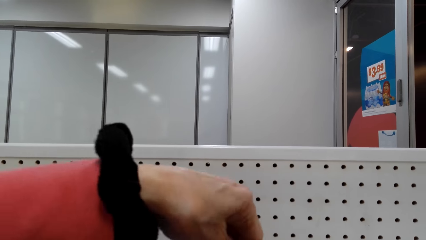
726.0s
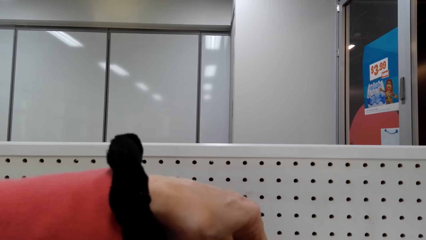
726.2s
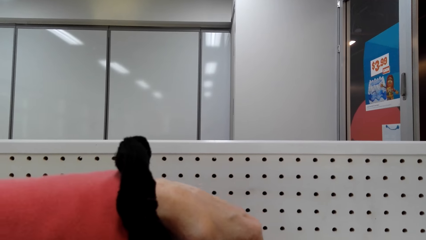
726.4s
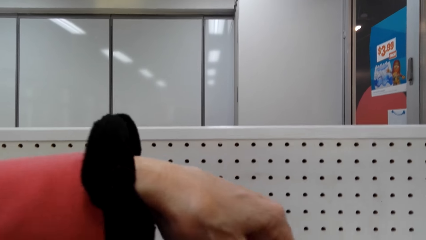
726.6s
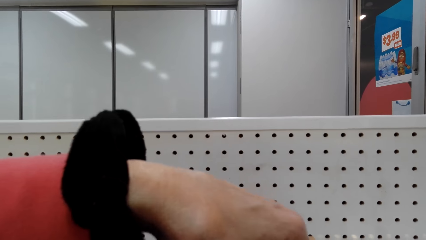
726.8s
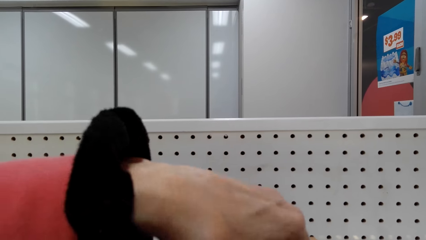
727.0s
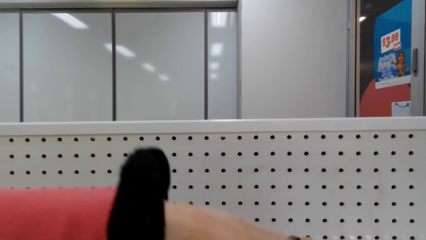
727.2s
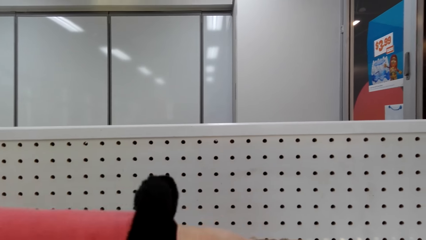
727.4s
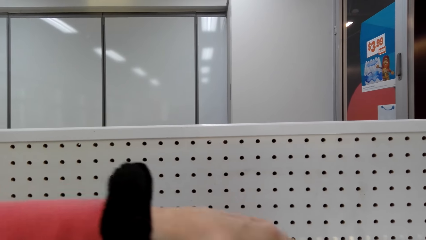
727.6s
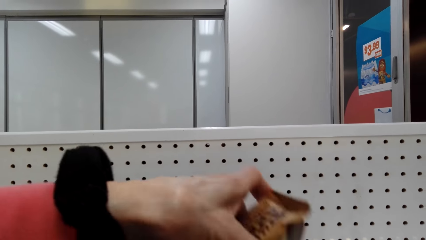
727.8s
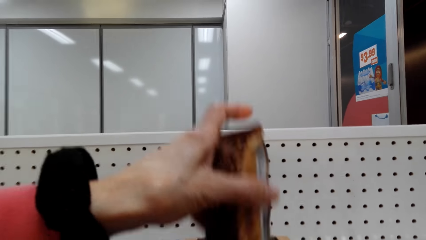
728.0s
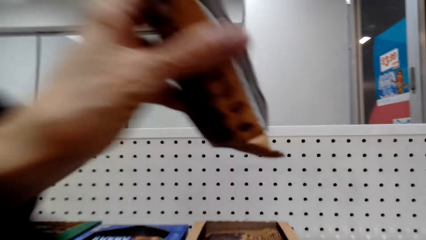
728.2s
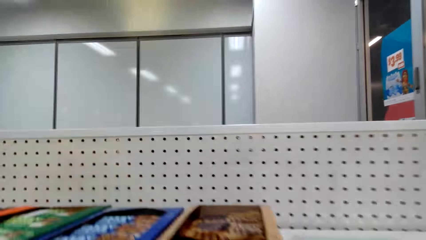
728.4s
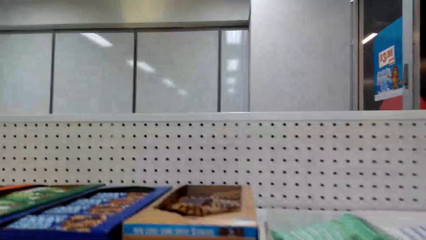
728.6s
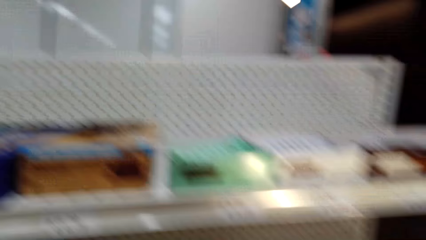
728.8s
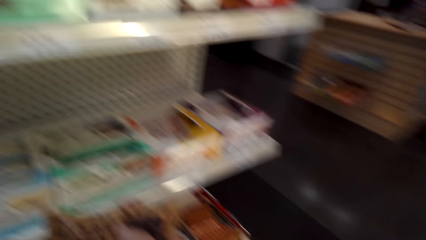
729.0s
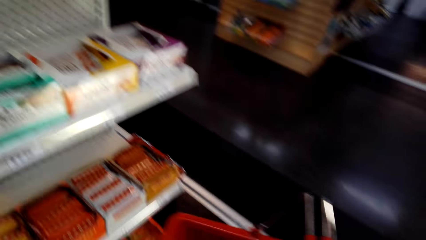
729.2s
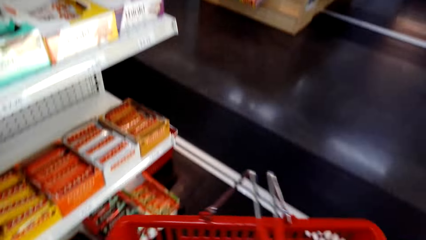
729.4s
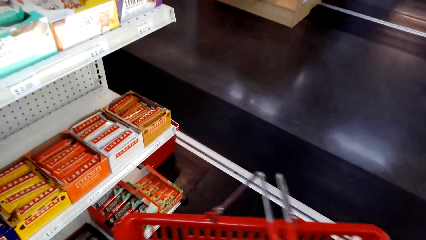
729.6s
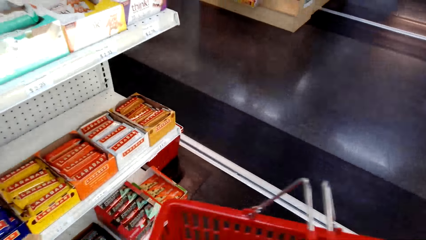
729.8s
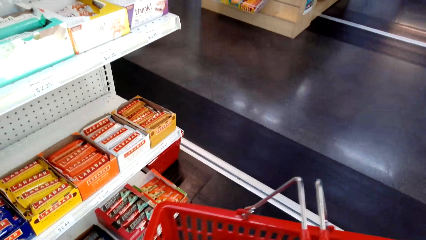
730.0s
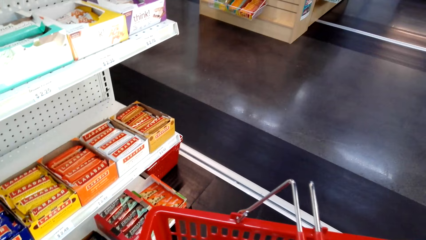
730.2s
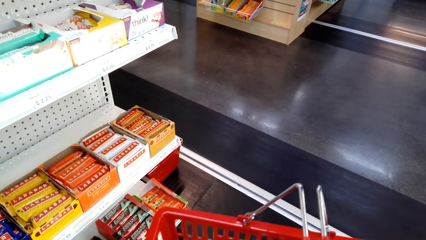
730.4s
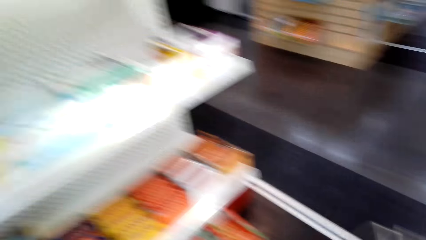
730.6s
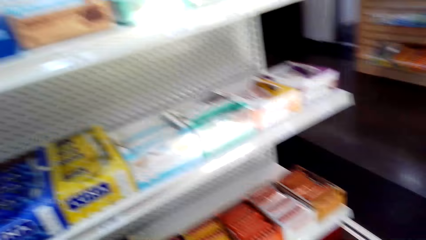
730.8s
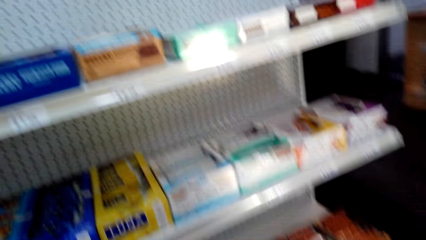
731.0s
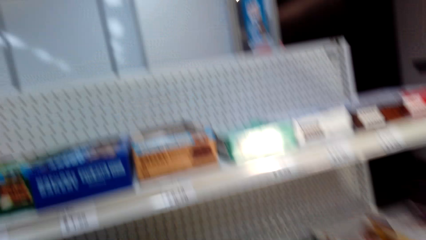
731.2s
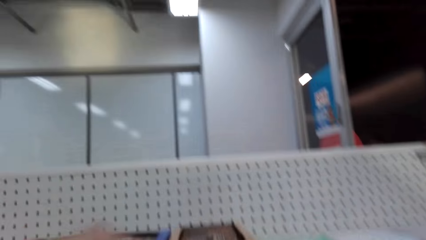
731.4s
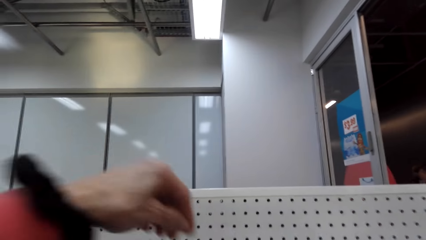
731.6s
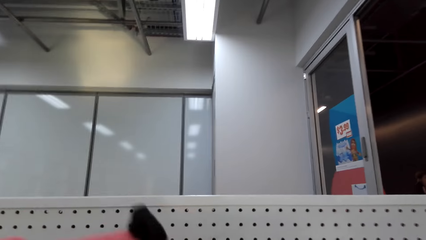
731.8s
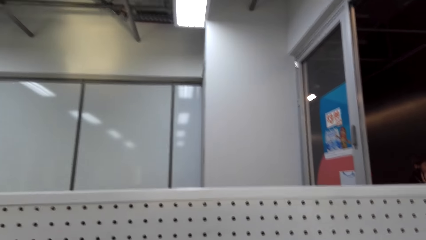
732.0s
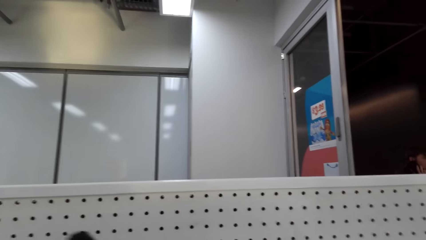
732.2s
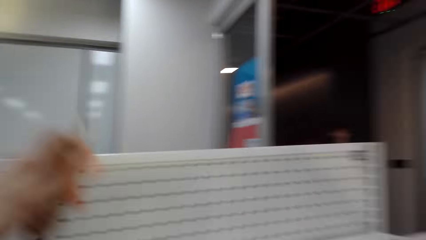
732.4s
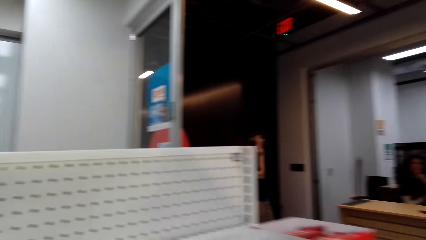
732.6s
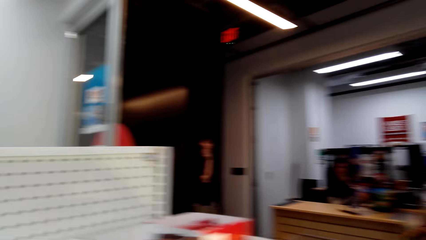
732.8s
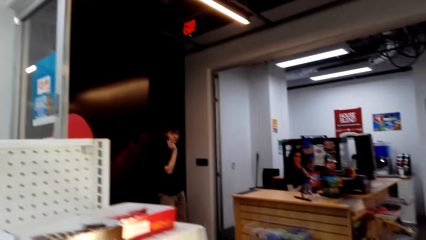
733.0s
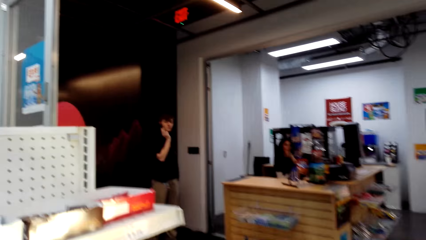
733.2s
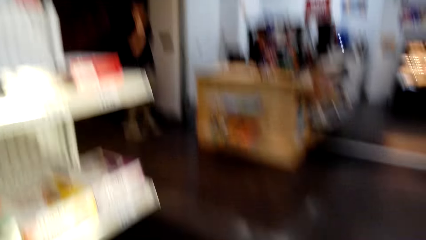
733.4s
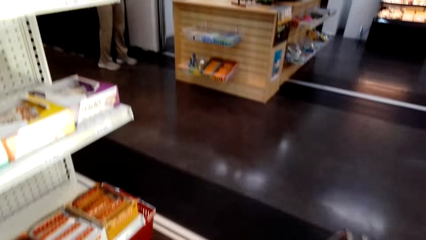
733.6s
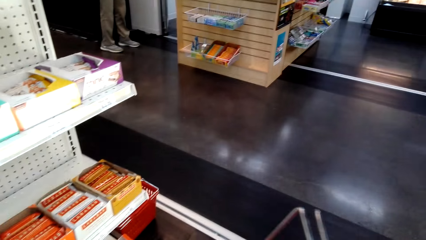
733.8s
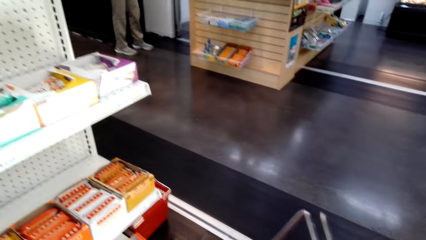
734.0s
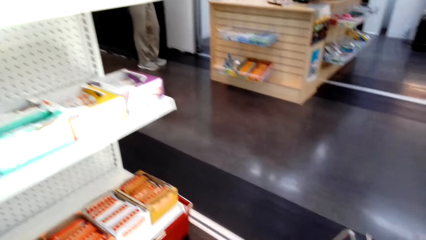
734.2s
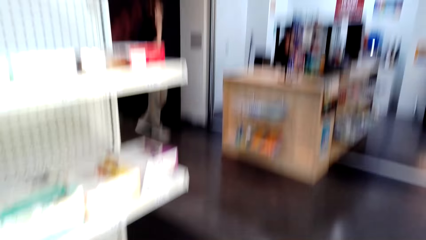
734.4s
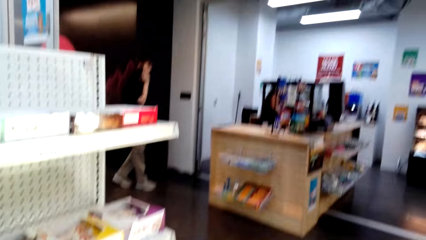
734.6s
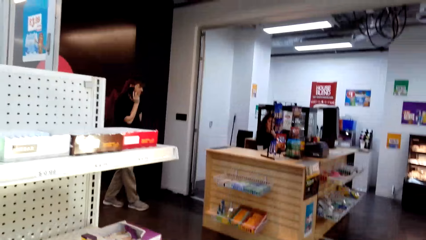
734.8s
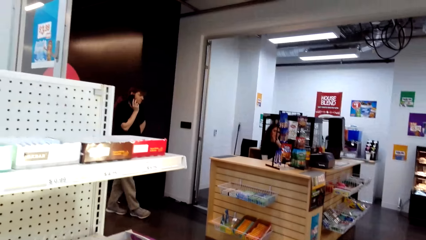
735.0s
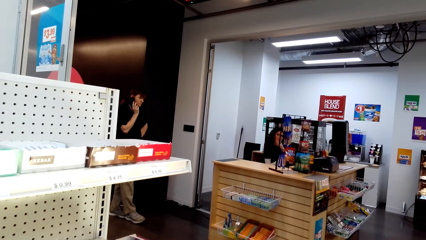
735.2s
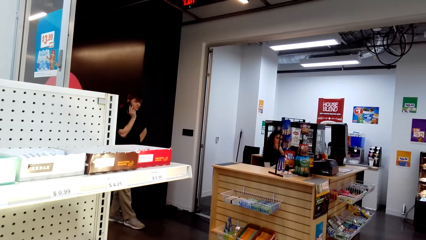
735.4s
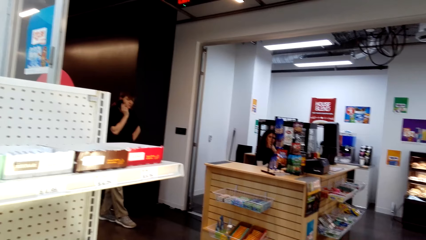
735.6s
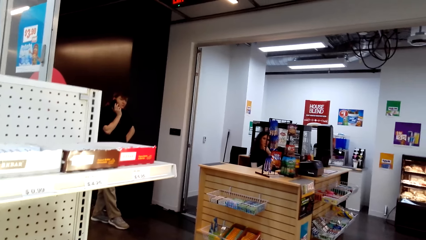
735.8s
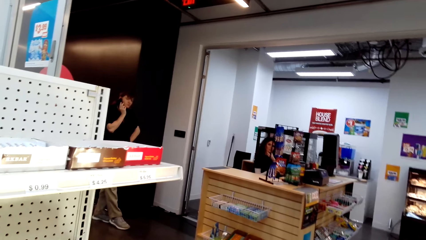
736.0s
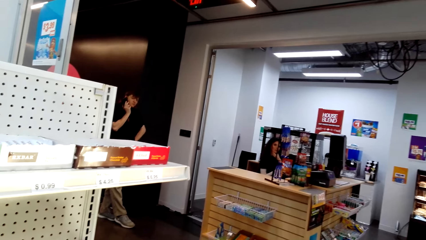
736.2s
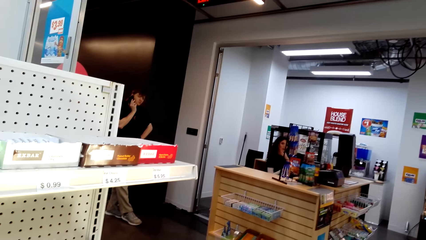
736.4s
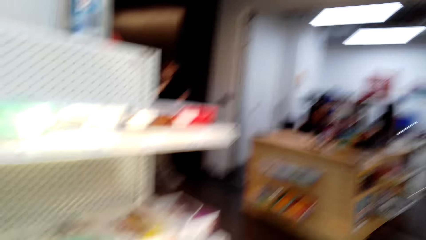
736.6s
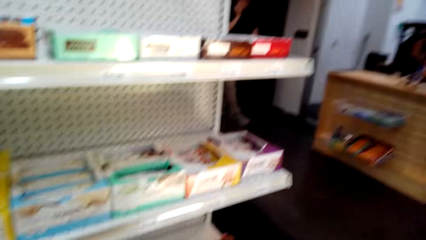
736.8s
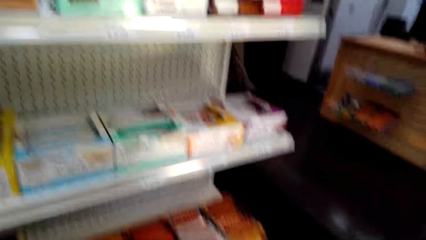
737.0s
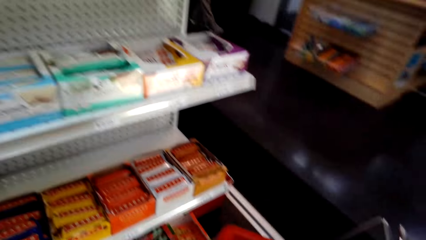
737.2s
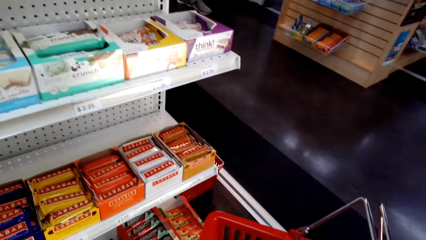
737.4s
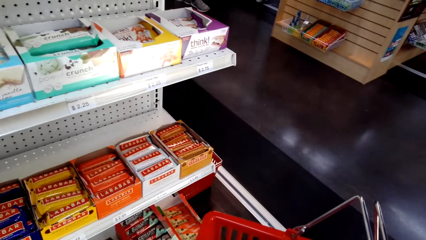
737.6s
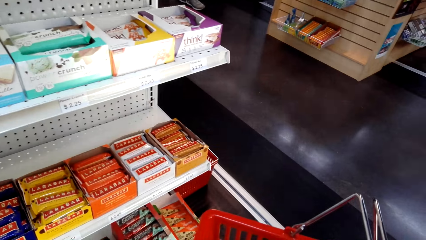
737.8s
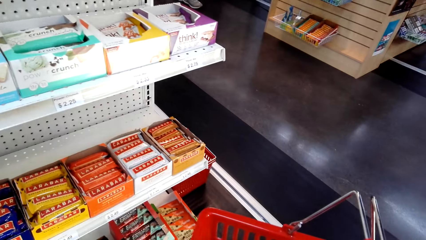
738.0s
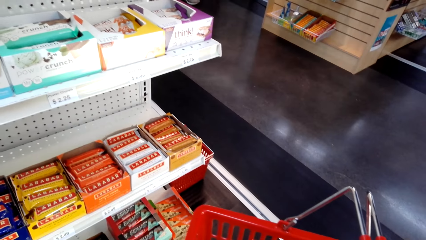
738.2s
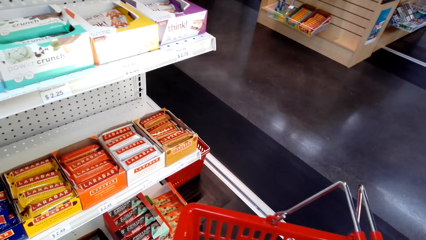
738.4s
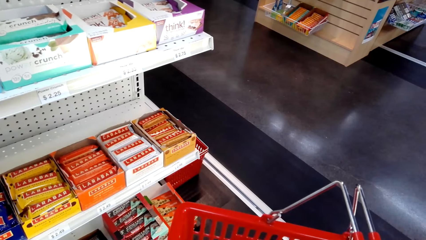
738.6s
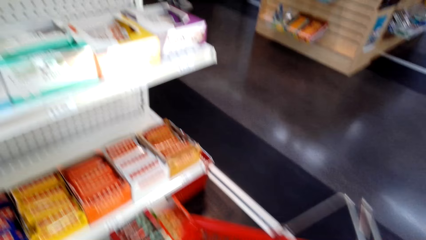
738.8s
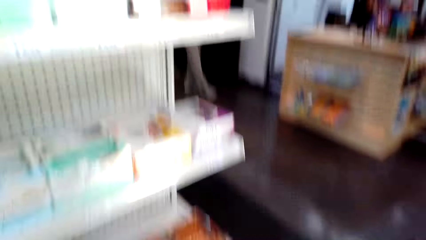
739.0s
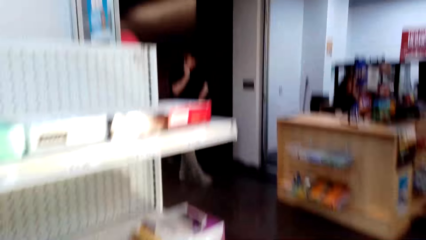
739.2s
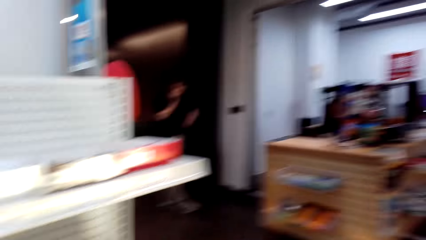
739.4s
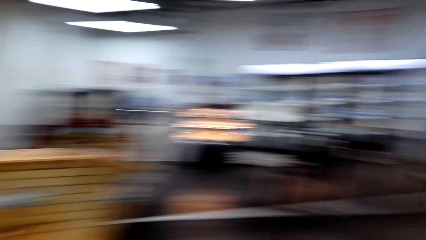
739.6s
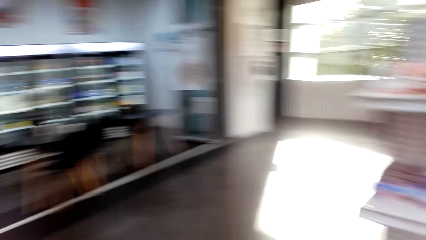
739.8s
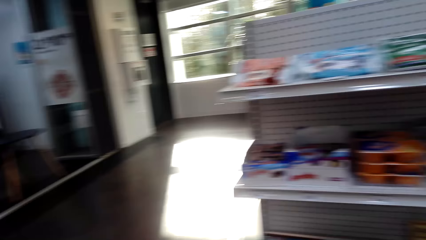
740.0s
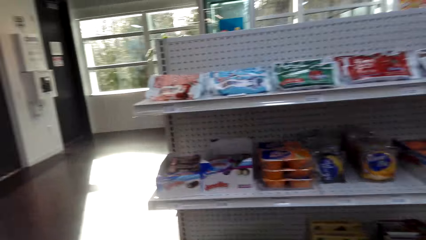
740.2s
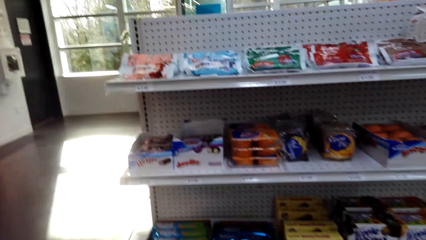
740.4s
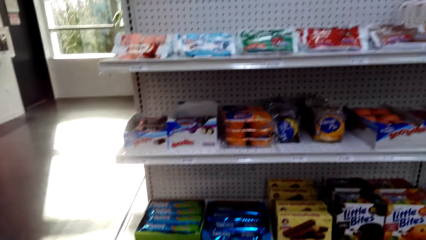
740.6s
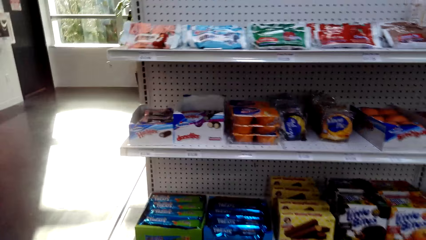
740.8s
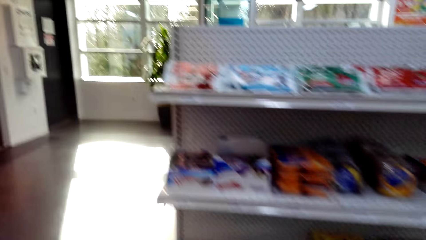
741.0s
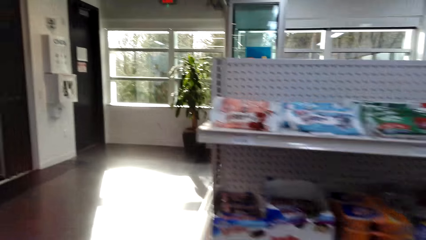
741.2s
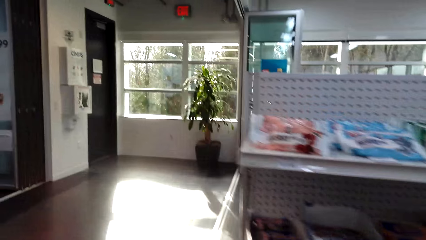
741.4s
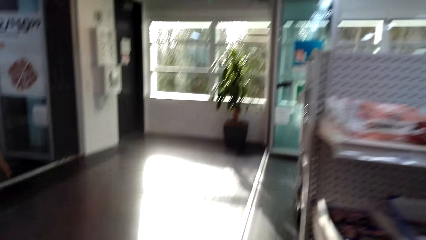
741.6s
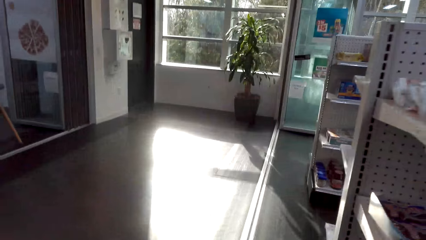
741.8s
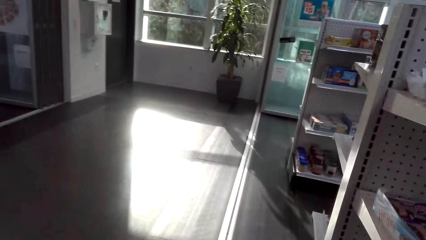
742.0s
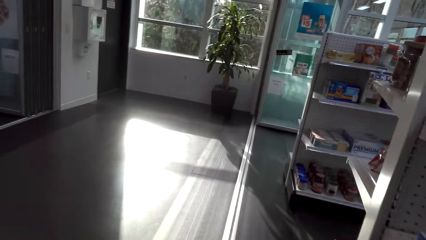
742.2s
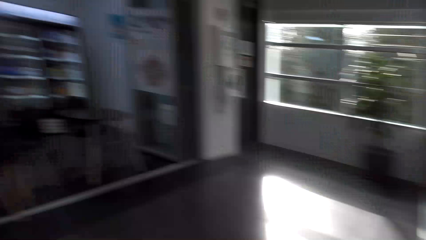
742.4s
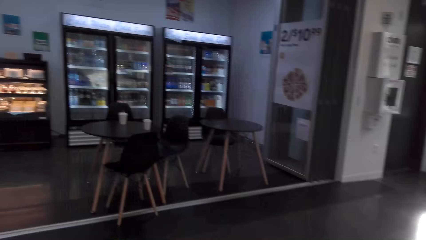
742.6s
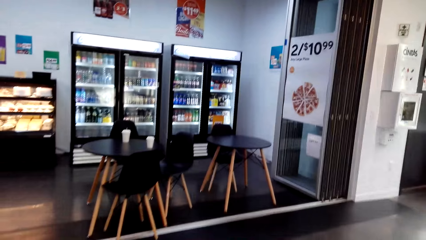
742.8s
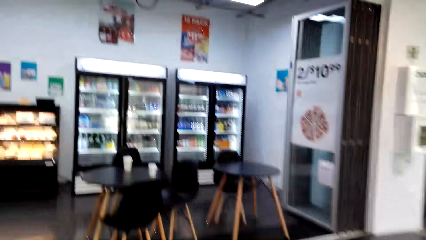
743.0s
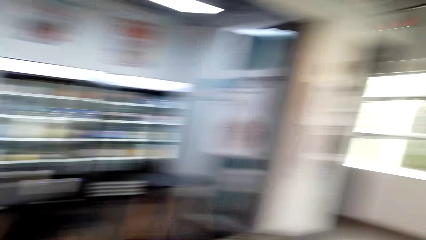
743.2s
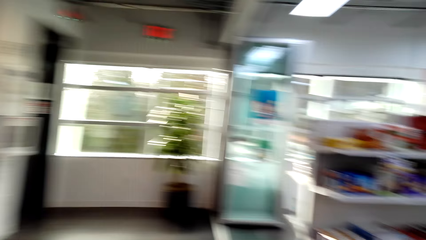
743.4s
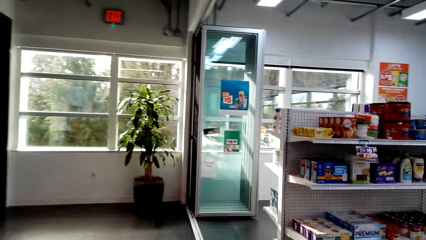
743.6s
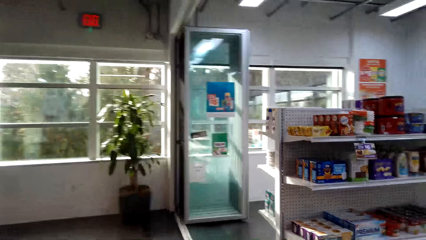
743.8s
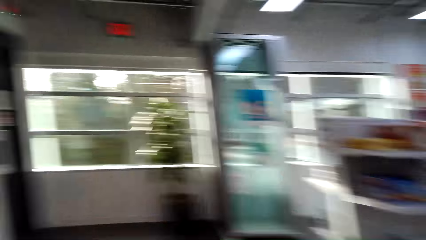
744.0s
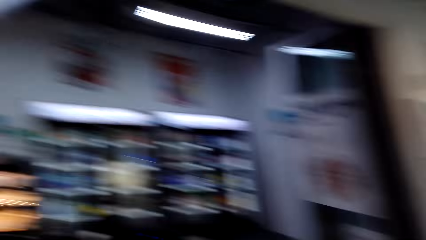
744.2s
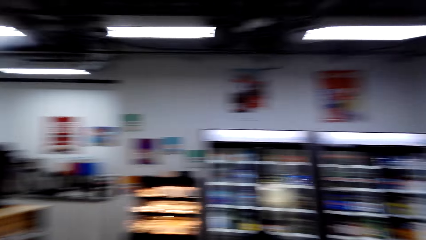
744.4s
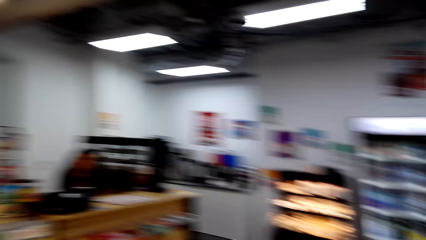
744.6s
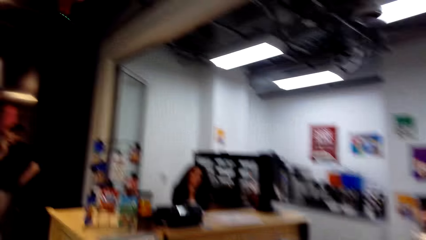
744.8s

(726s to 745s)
The camera wearer picks something from the shelf. They put something in the shopping bucket. They pick something from the shelf. They put something in the shopping bucket. They dialogue with a cashier. They look around the supermarket. The cashier moves around the shop. The camera wearer walks around the supermarket.
